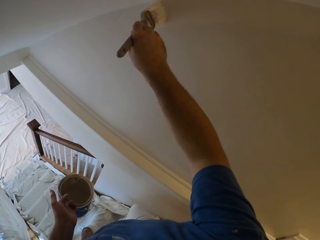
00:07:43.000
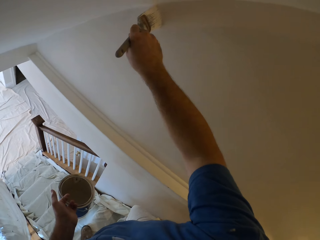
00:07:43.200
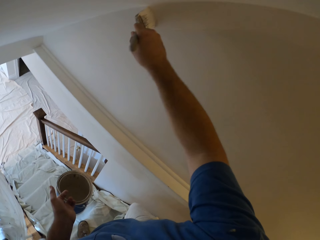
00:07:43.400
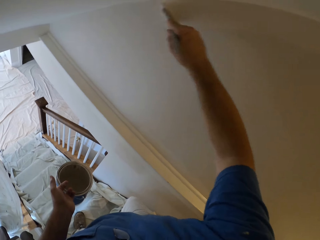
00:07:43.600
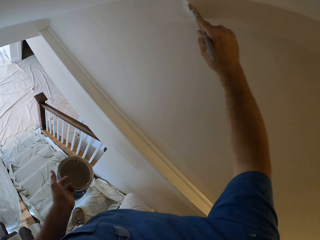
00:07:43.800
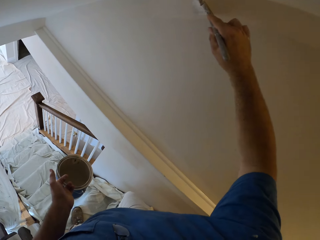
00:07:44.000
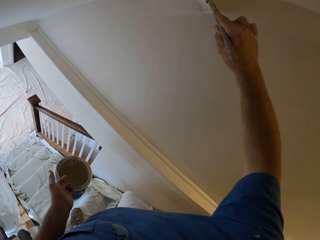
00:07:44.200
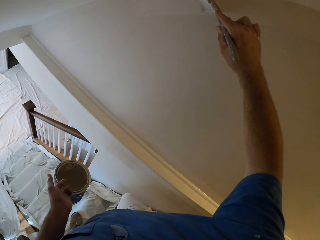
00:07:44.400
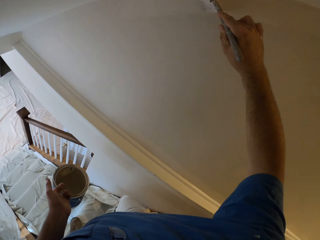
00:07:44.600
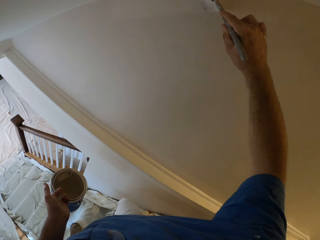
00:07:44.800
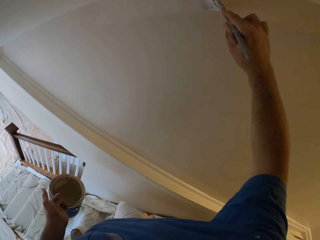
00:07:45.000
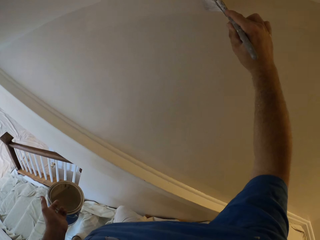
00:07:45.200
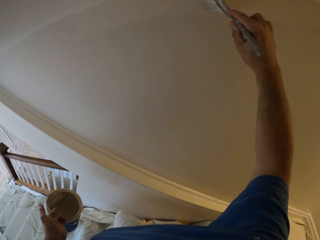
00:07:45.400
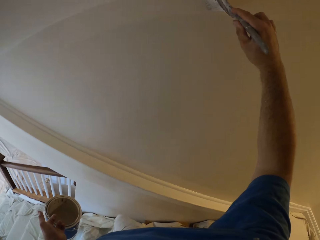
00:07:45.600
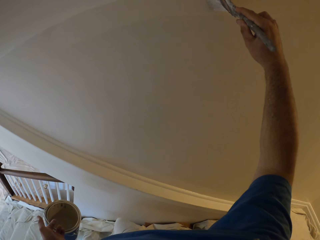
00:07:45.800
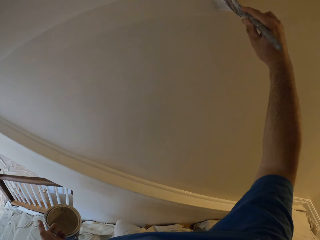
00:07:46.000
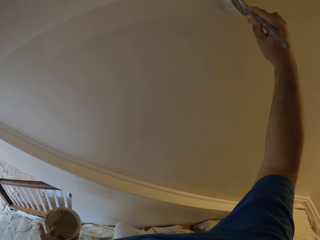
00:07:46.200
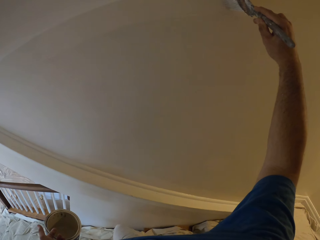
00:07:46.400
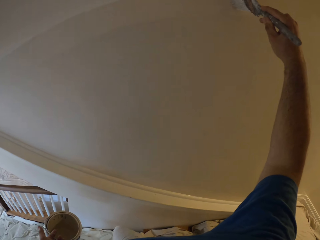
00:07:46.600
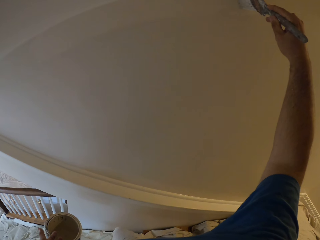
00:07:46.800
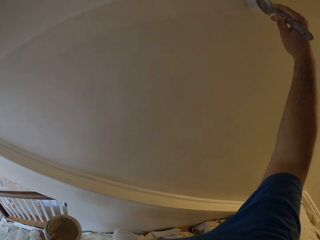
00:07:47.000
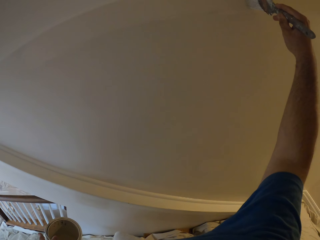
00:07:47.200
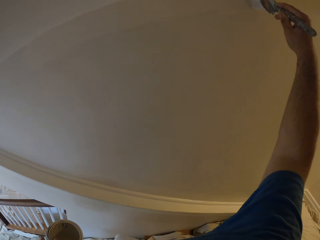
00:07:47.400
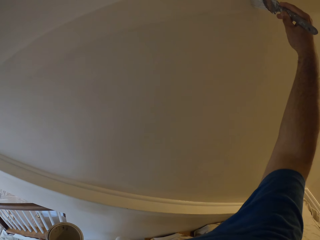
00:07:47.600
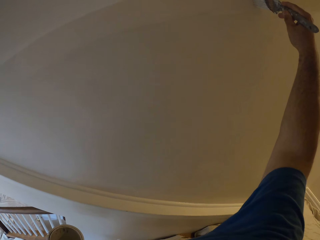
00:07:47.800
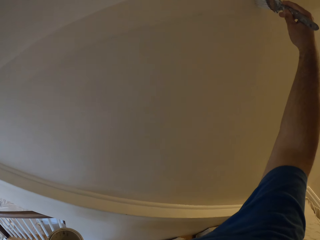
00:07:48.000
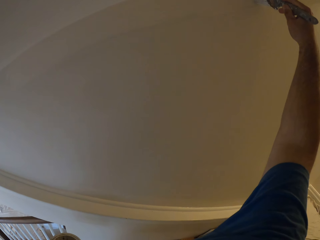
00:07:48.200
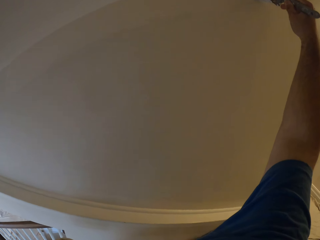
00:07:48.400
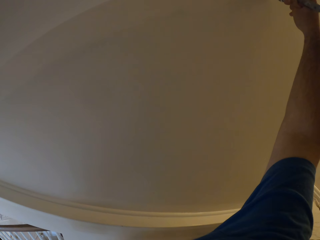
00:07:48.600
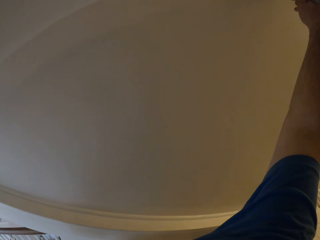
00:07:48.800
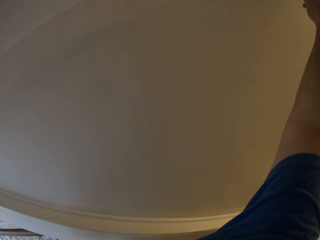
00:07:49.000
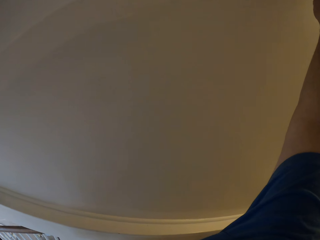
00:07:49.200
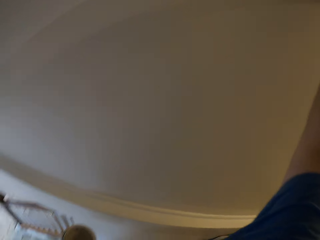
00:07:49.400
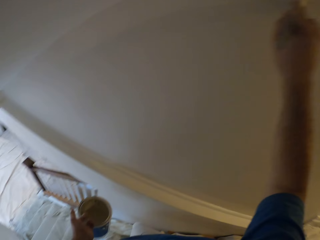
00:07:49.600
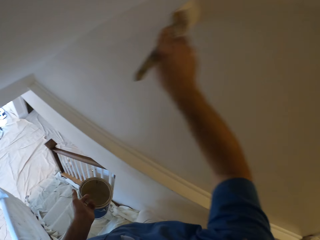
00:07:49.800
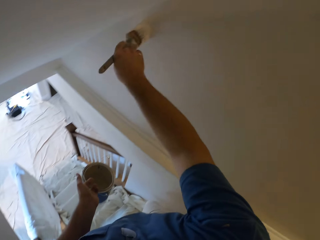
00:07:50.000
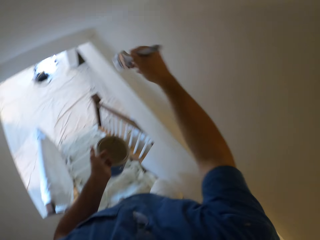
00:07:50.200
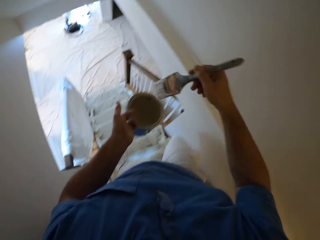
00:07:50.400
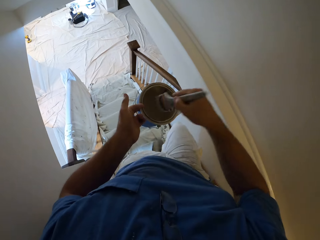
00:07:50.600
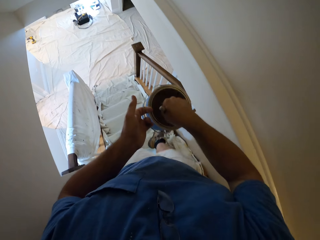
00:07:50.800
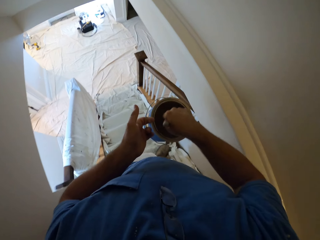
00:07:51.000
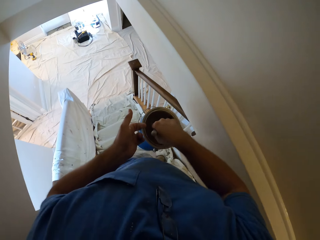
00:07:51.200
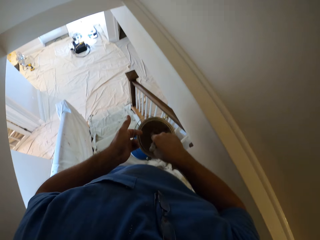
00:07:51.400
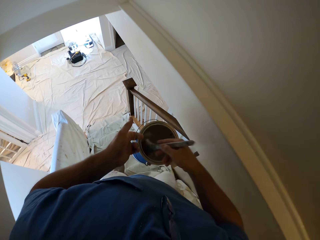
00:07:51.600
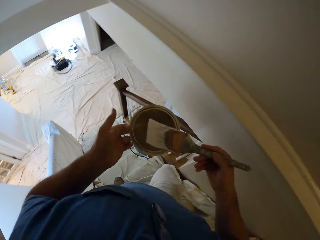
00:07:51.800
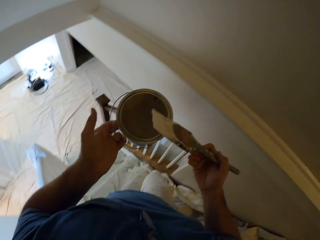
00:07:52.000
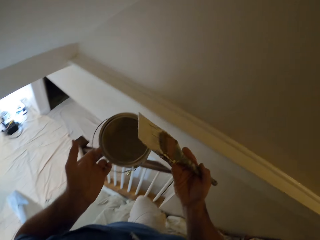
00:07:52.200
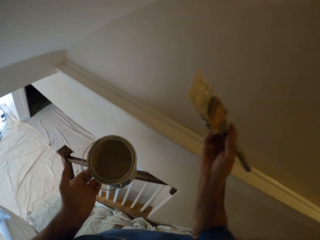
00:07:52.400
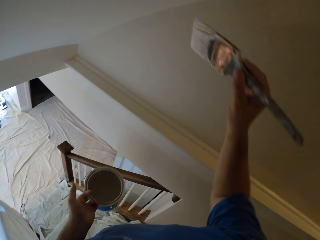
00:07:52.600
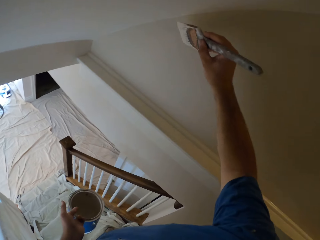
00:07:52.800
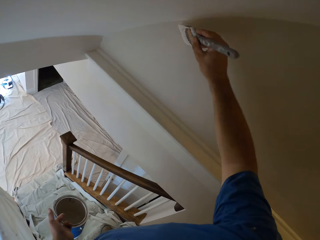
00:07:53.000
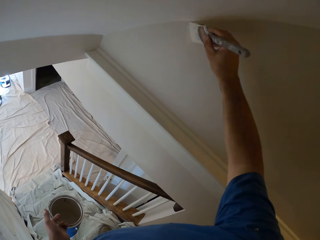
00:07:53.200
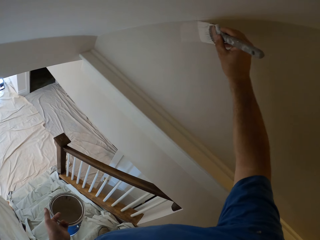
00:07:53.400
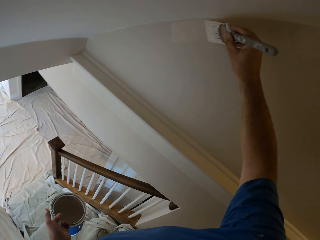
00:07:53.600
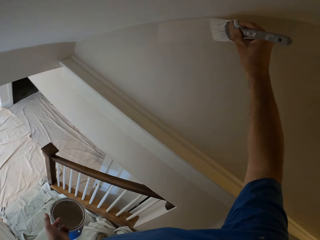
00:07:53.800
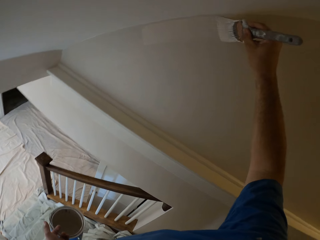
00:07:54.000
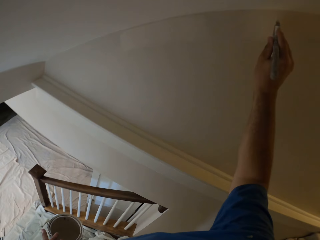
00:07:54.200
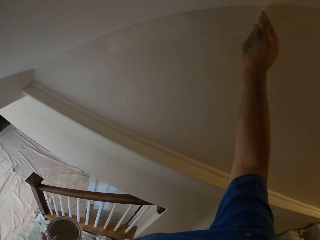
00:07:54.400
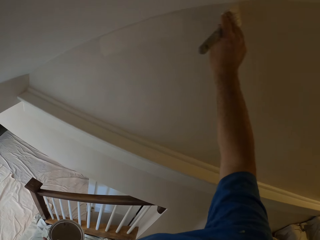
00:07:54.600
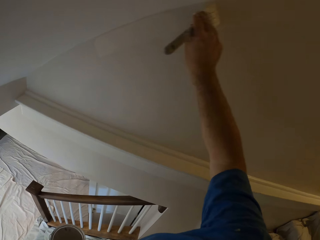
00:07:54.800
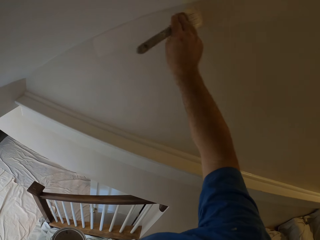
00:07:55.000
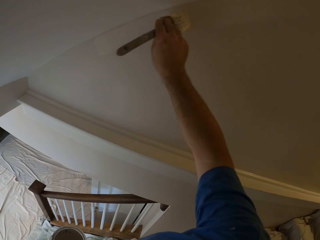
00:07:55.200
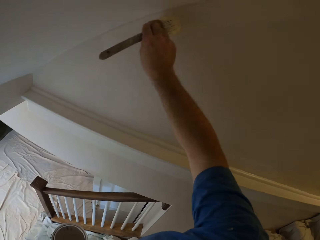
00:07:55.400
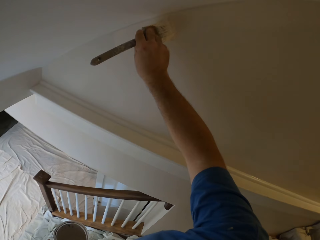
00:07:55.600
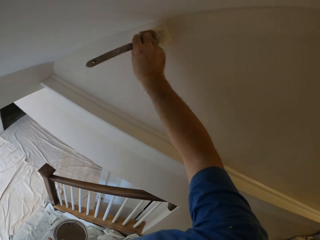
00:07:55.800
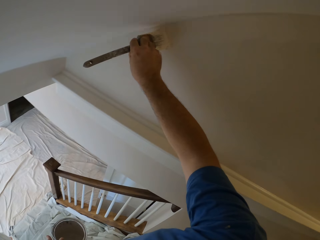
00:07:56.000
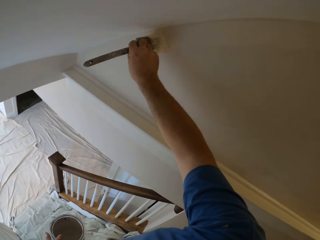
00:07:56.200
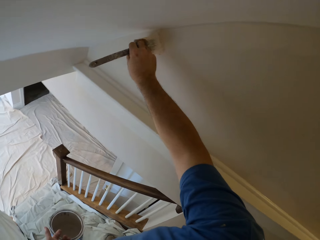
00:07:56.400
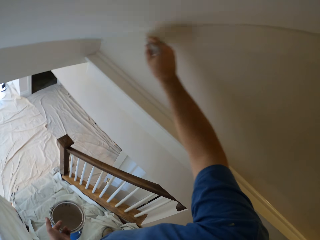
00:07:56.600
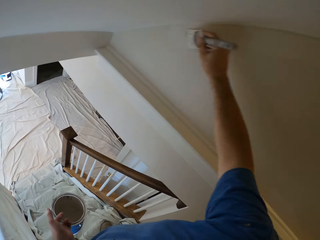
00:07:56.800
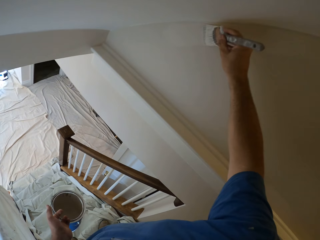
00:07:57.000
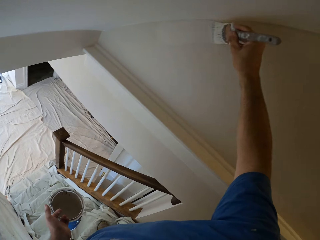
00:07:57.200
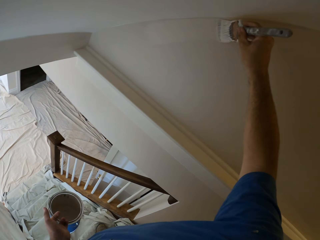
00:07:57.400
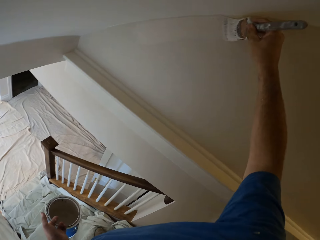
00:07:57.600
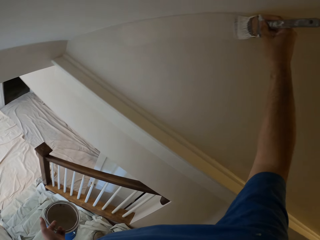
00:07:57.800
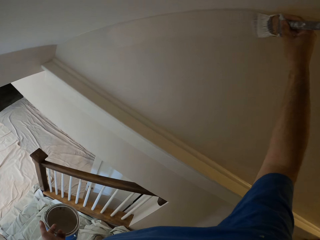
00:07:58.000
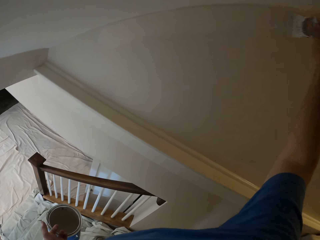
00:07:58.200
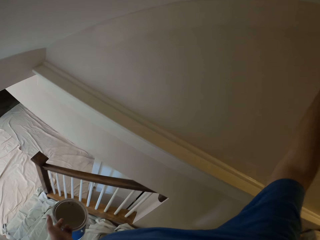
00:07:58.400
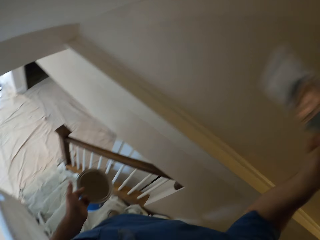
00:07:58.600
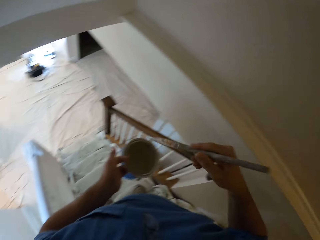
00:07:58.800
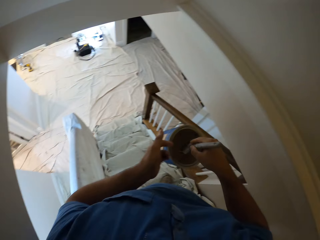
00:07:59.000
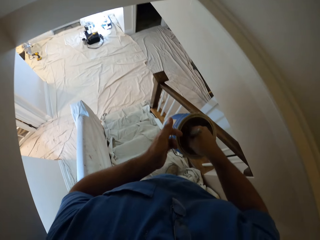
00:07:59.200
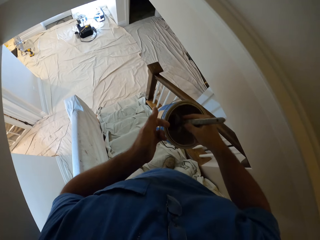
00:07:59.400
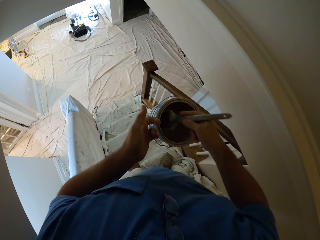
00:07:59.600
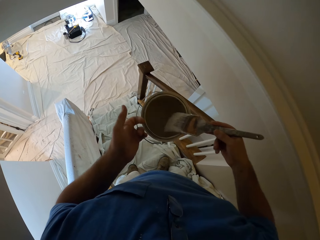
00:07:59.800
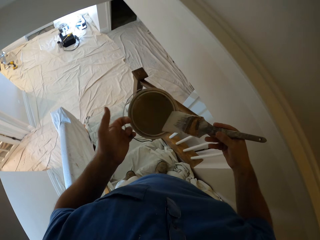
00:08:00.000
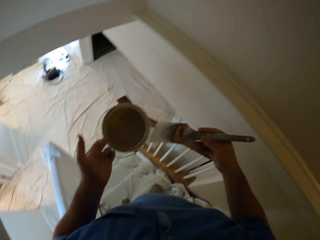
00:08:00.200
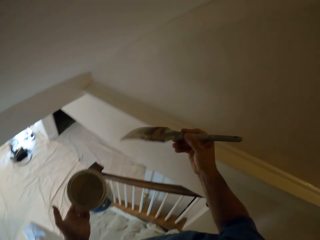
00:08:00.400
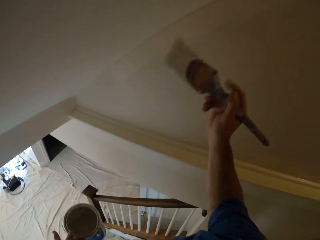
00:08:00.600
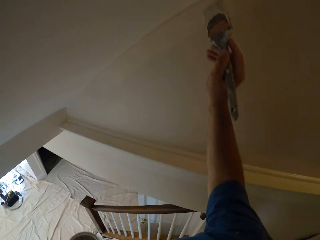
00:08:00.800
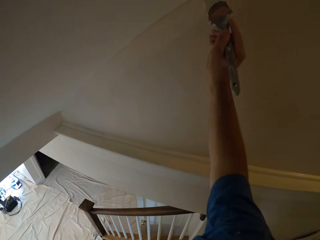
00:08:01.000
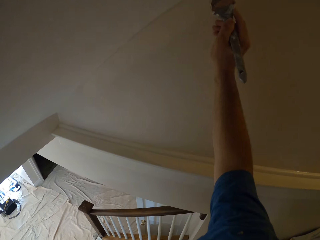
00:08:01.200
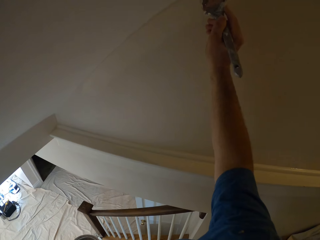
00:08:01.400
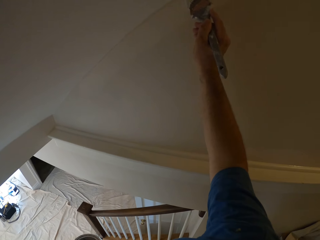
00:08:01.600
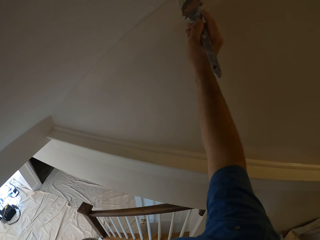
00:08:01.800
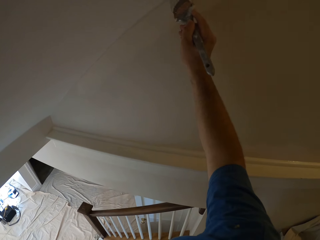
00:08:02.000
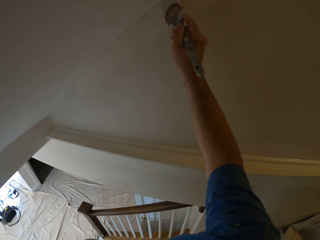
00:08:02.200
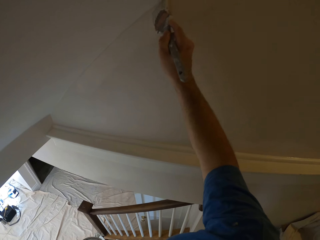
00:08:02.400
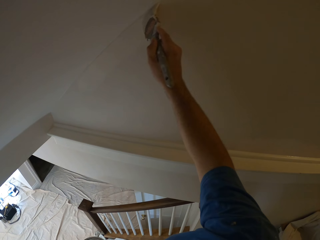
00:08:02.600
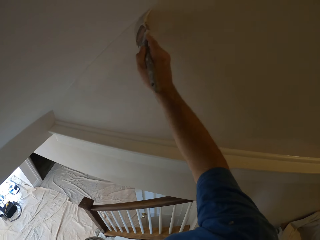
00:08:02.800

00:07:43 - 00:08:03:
The camera wearer takes some paint from the paint can with the paint brush. They step down the stairs. They paint the wall with the paint brush. They take some paint from the paint can with the paint brush. They paint the wall with the paint brush.
